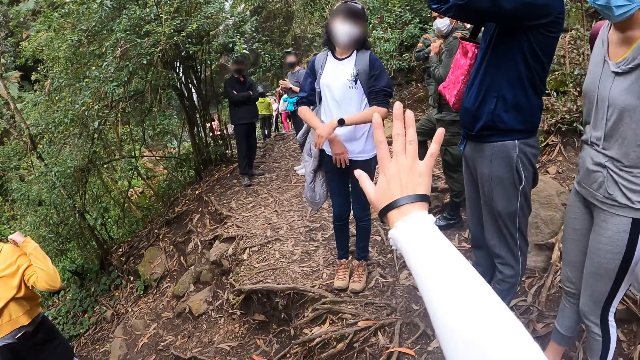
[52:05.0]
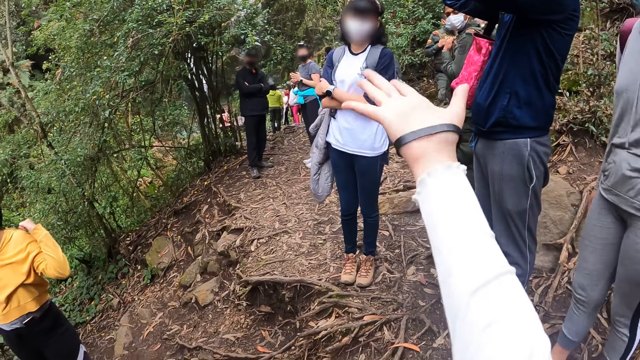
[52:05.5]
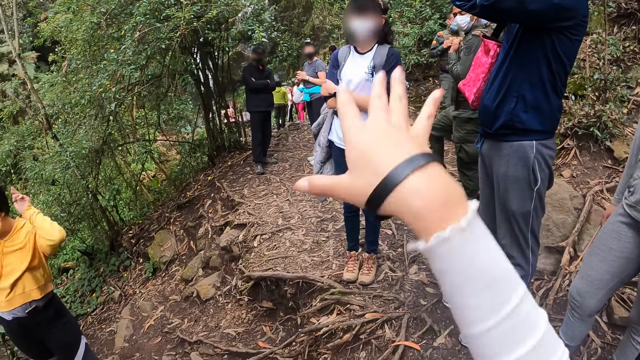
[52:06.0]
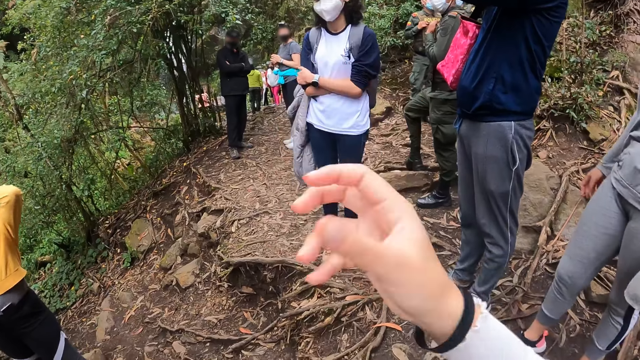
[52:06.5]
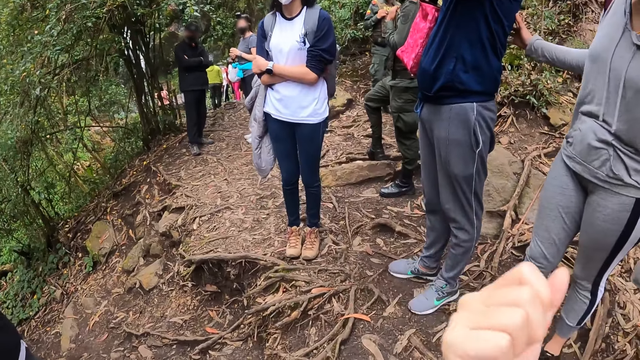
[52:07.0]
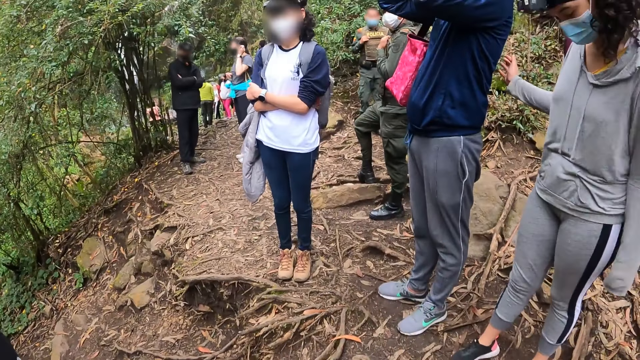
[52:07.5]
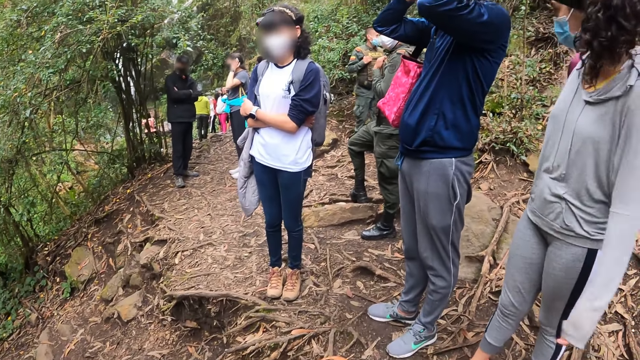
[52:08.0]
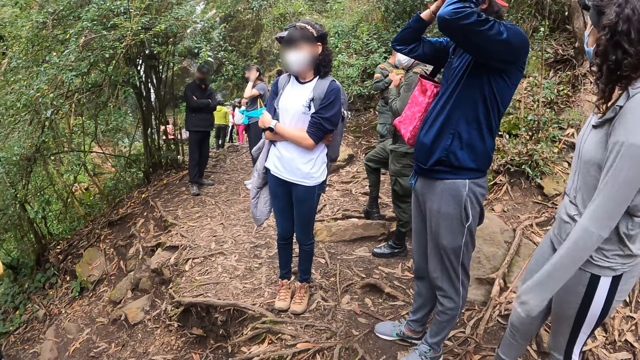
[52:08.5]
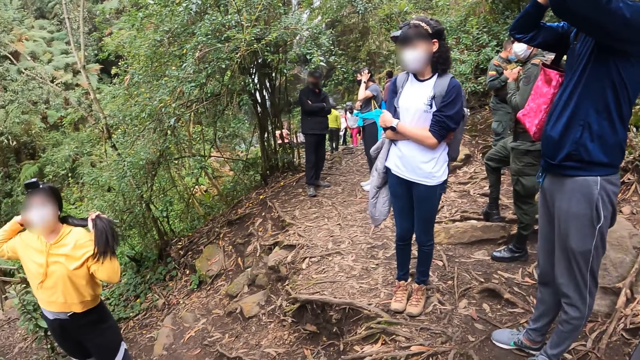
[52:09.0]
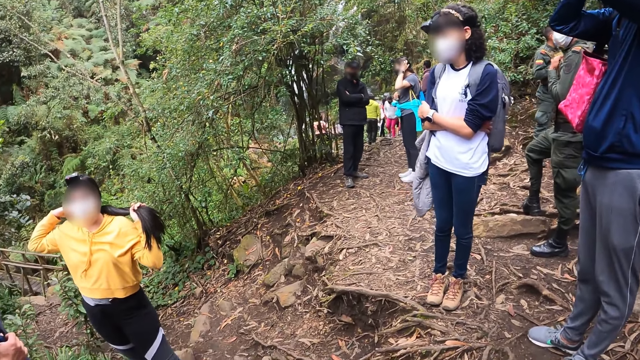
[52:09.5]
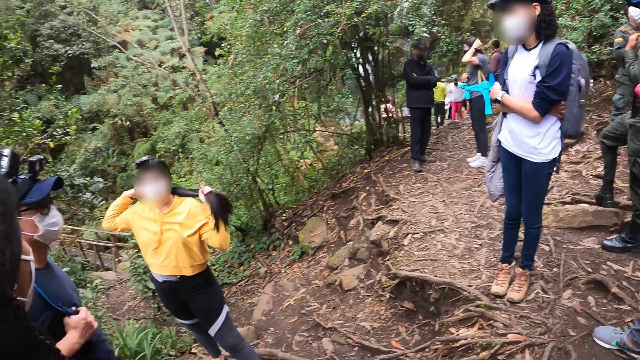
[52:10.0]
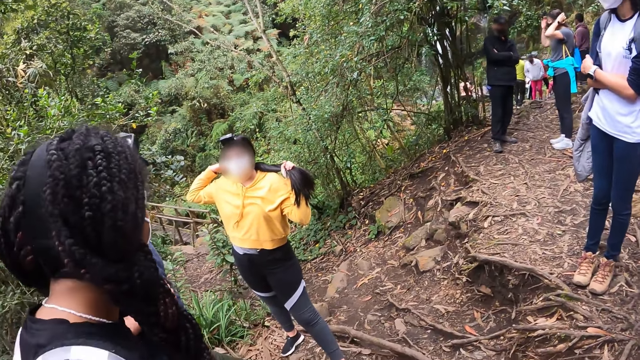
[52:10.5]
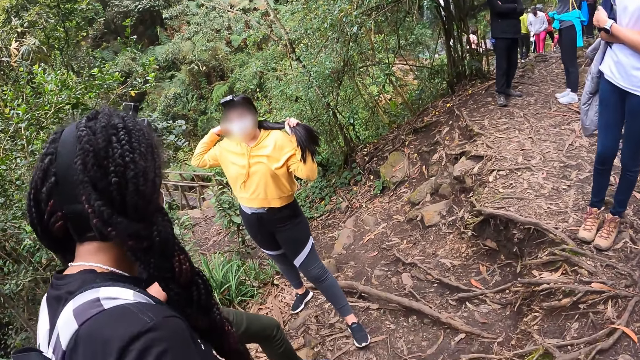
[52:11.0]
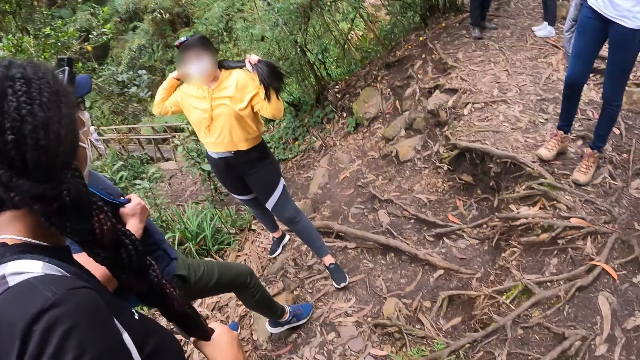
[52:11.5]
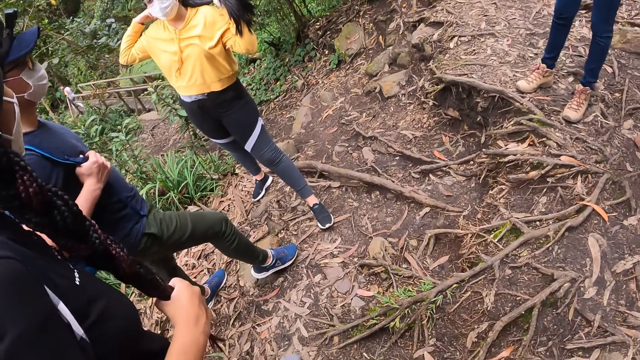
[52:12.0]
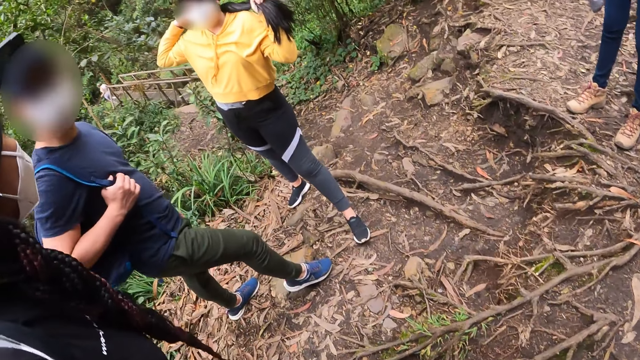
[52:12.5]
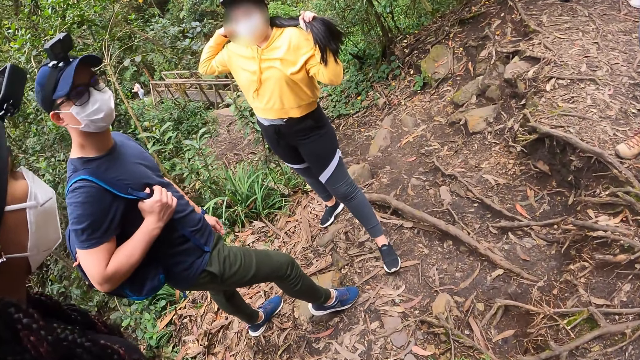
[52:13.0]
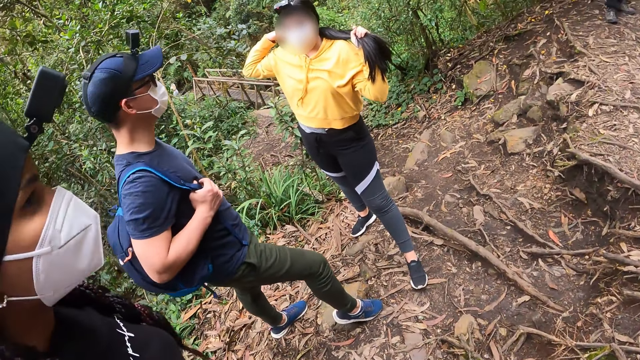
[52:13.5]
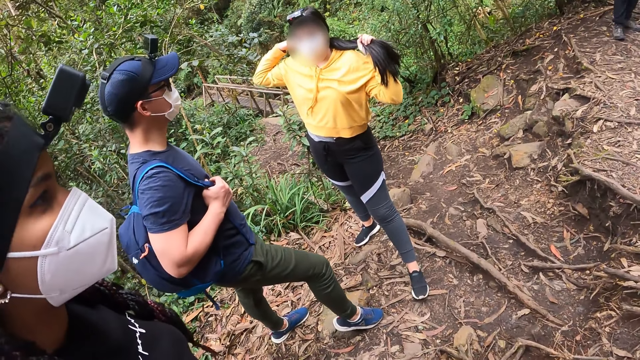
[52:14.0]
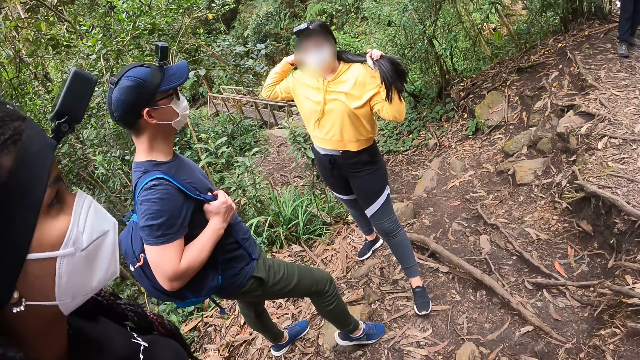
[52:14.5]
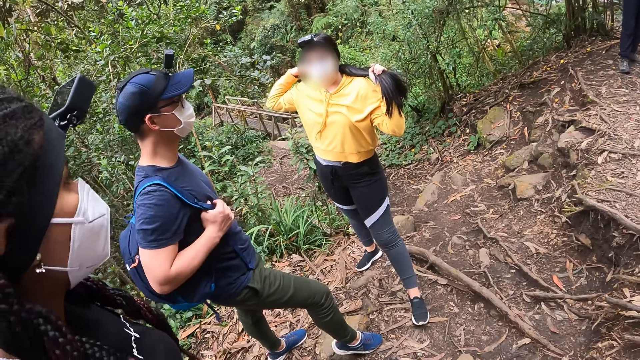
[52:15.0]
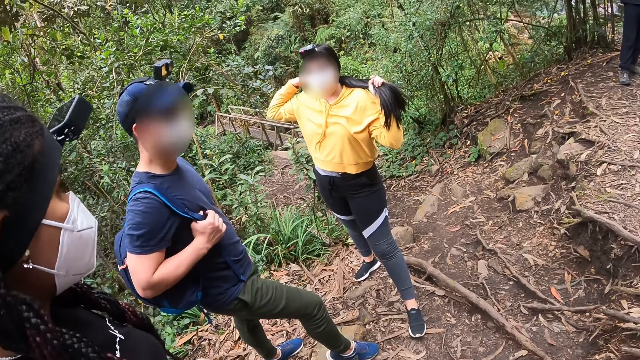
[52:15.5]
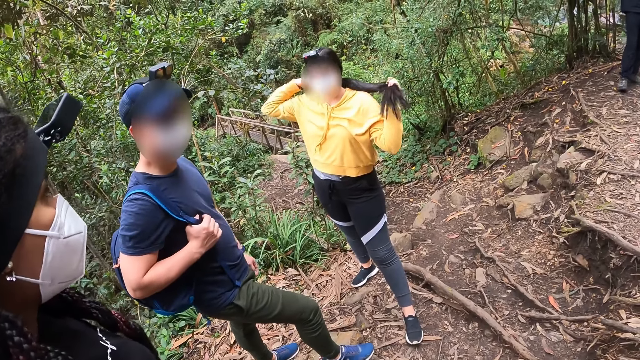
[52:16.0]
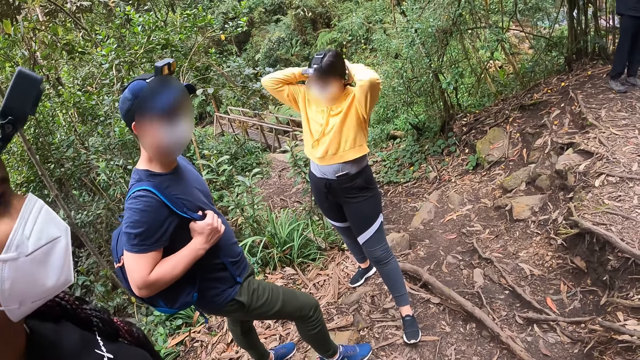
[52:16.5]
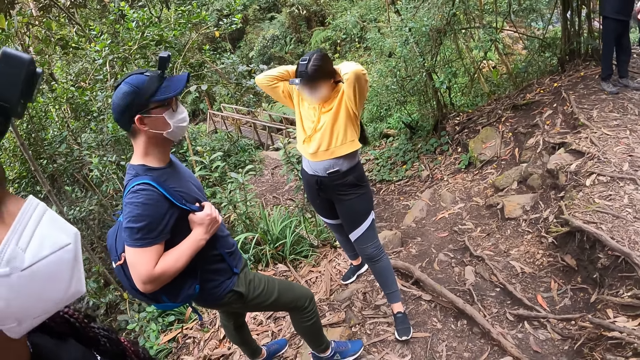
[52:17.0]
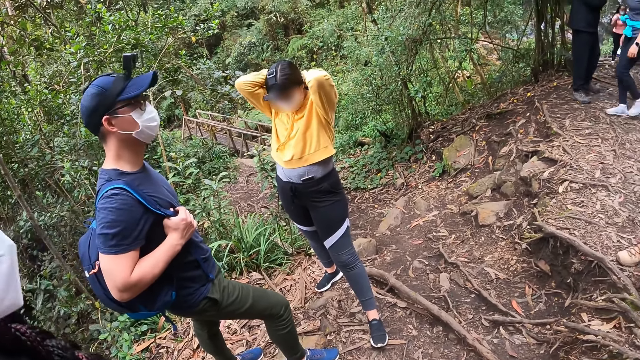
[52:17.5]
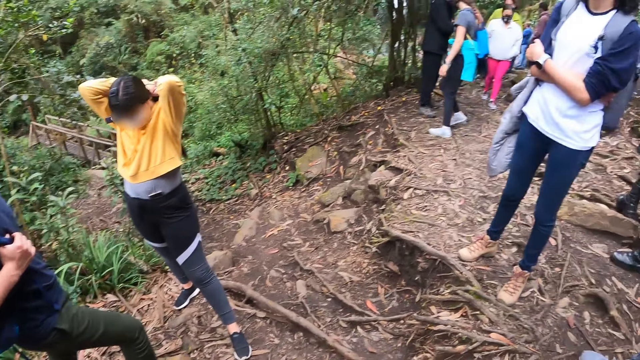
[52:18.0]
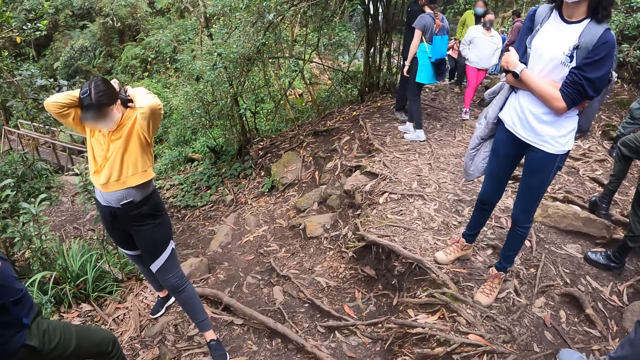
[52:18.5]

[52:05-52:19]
The camera wearer looks around. A woman holds her hair. The woman nods her head. The woman ties her hair.

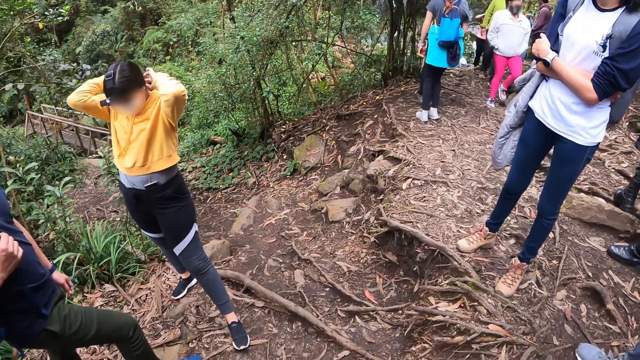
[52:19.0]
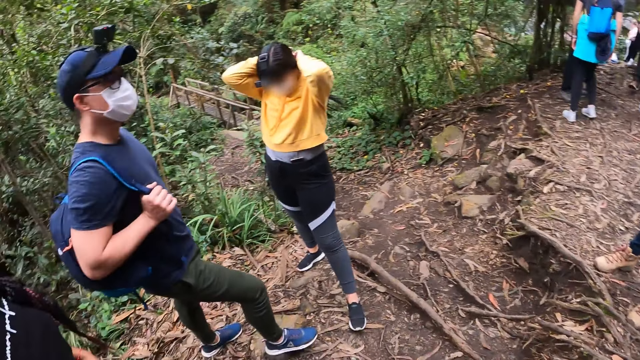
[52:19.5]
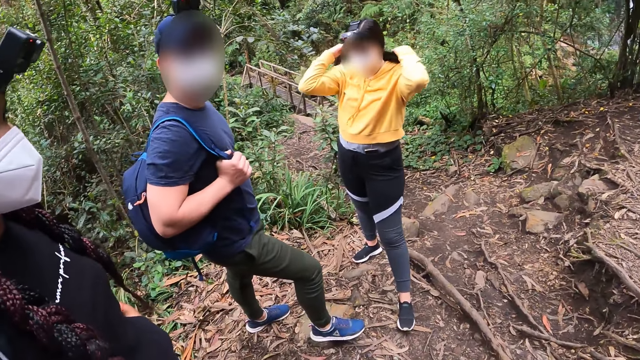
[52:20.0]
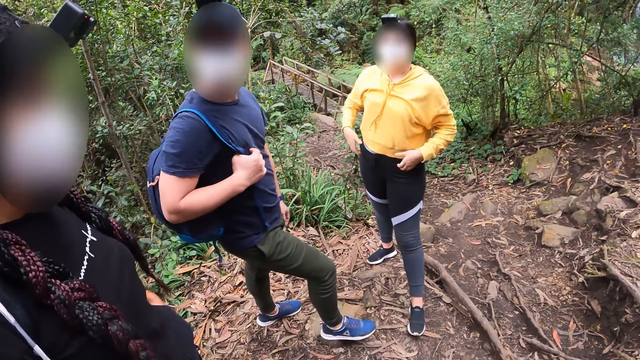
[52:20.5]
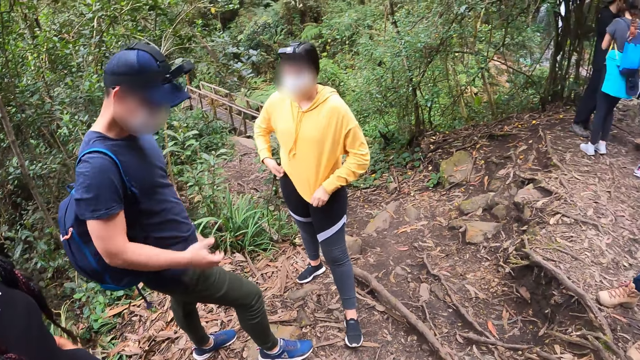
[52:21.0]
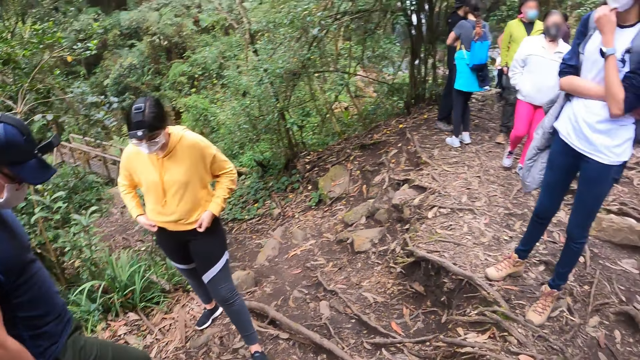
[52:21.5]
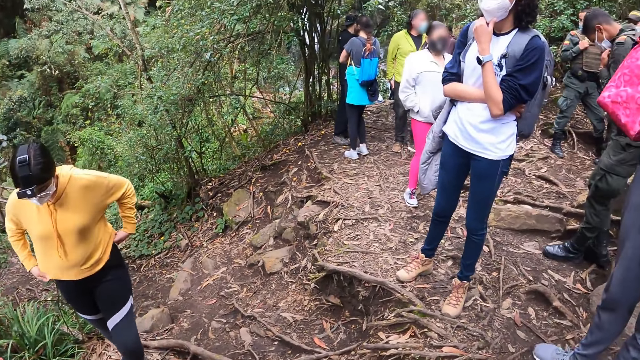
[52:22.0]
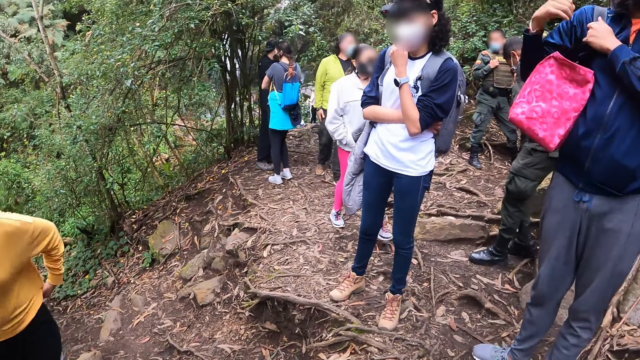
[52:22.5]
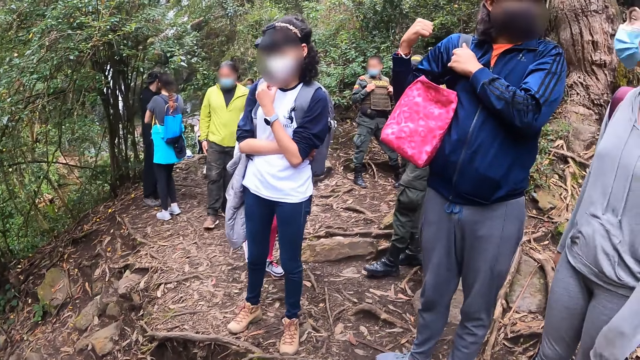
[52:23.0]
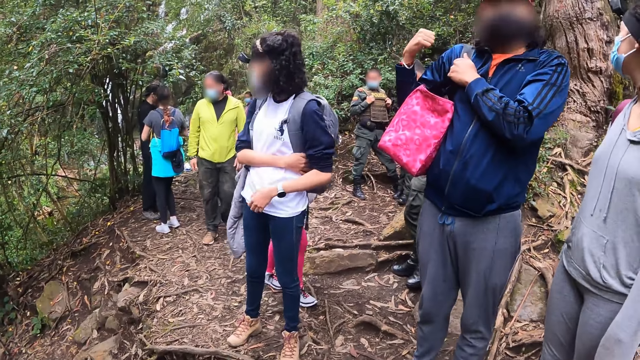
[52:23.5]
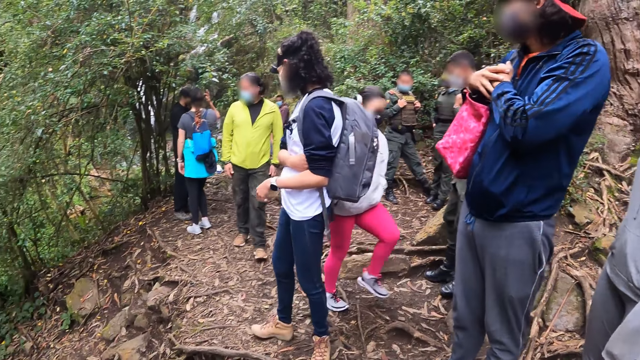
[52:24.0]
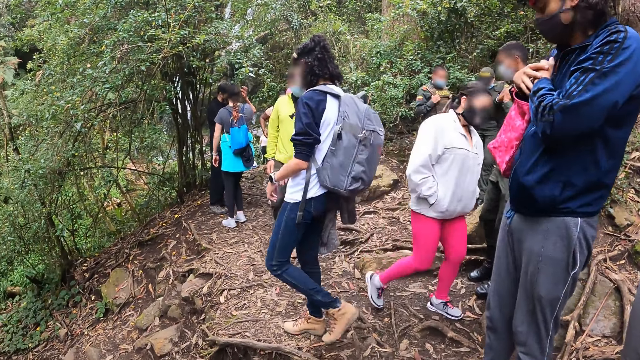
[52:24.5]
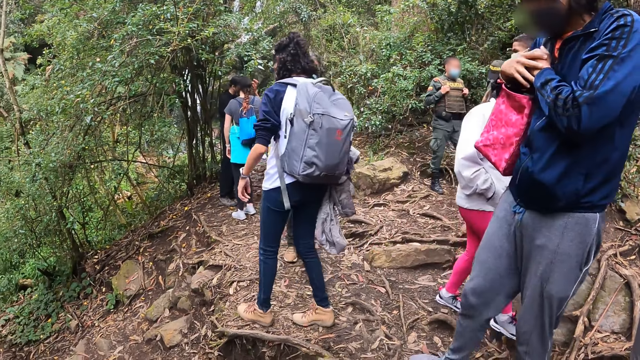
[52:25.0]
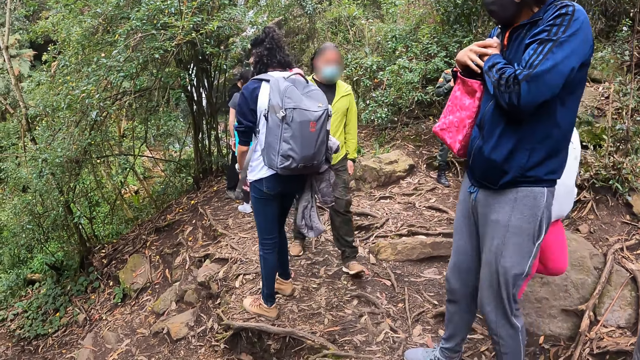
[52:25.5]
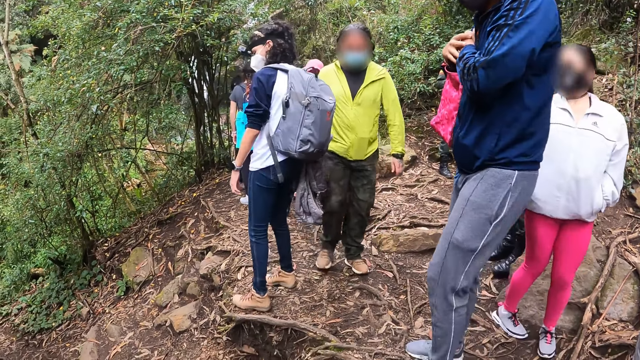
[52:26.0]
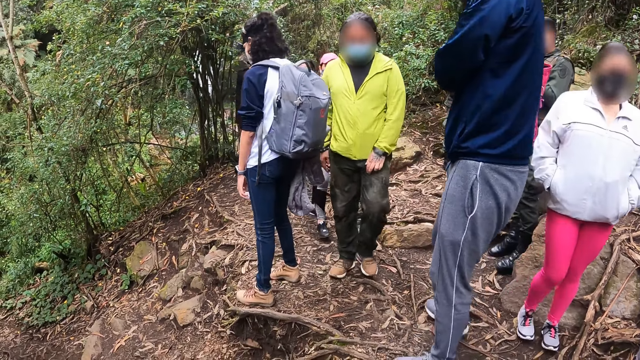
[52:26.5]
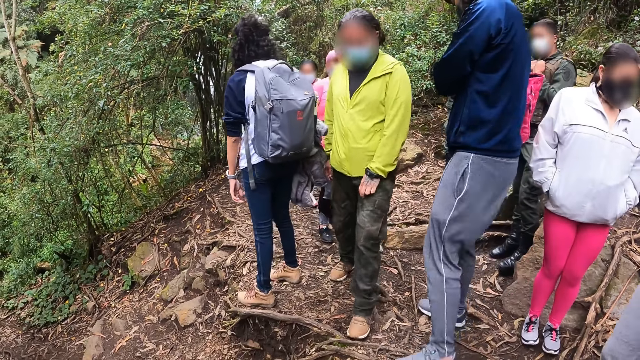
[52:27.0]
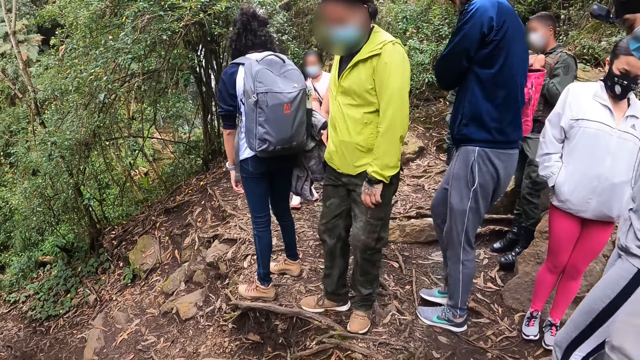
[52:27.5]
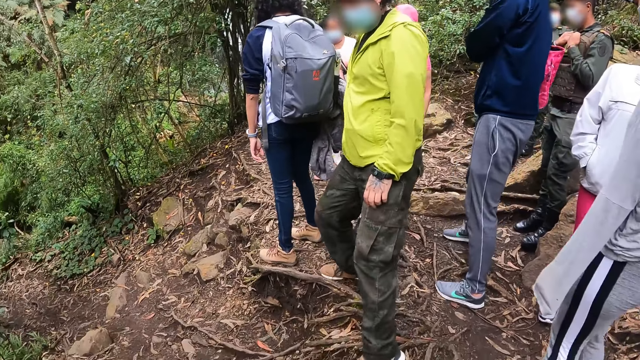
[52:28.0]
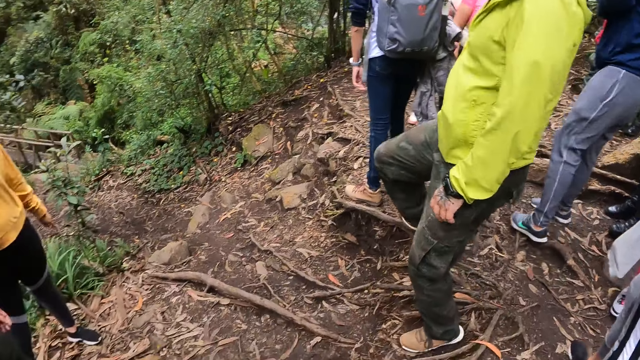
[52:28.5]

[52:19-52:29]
The camera wearer looks around. A man converses with a woman. Another woman moves around. The first man moves aside. Another man moves around.
